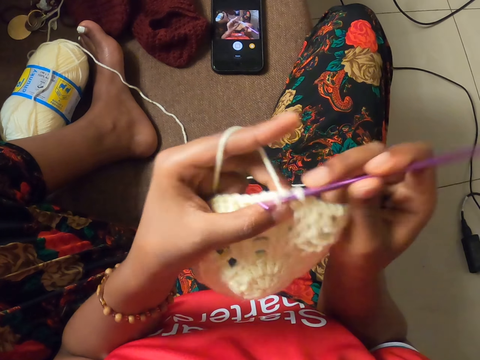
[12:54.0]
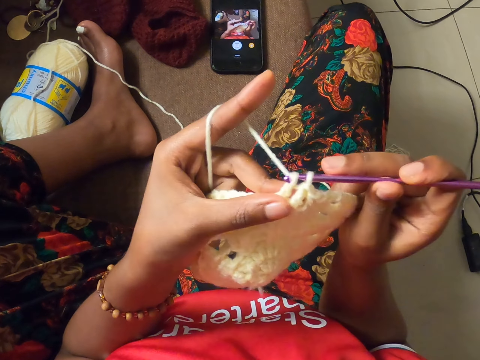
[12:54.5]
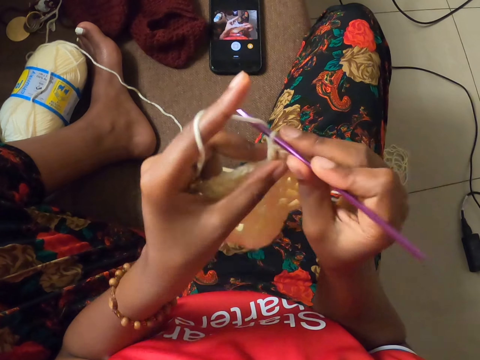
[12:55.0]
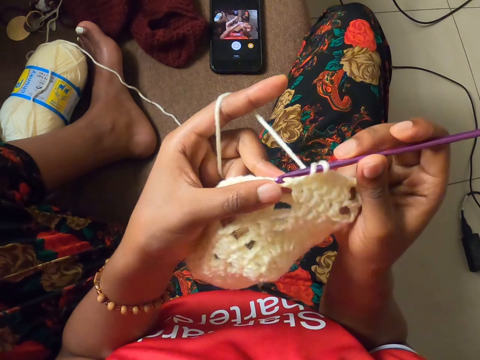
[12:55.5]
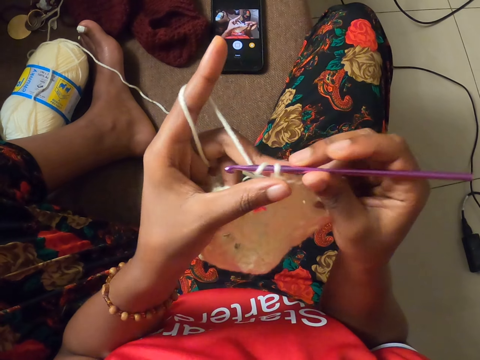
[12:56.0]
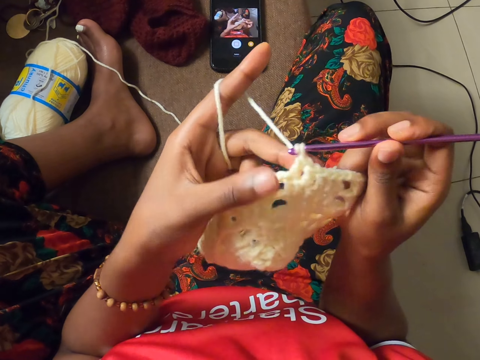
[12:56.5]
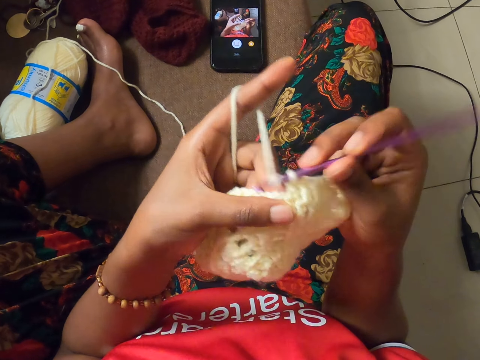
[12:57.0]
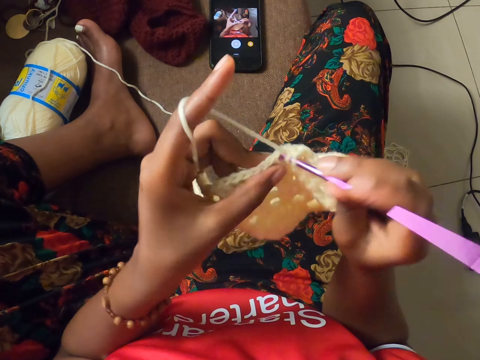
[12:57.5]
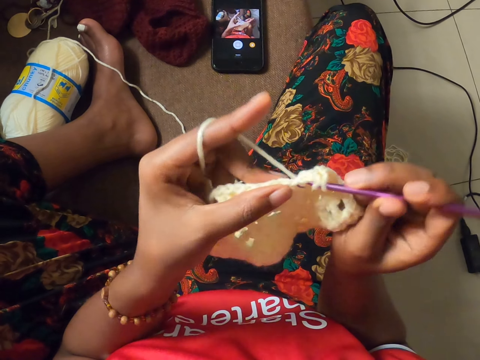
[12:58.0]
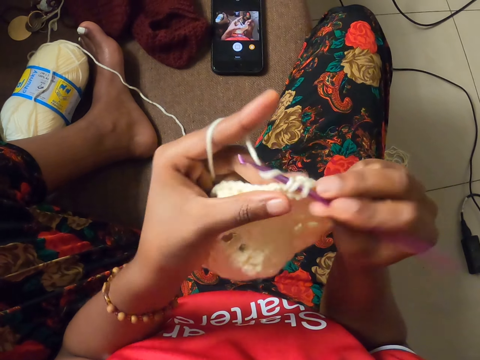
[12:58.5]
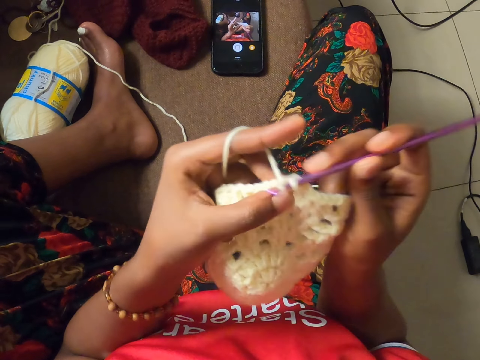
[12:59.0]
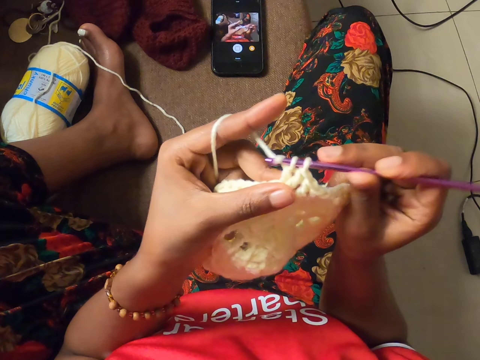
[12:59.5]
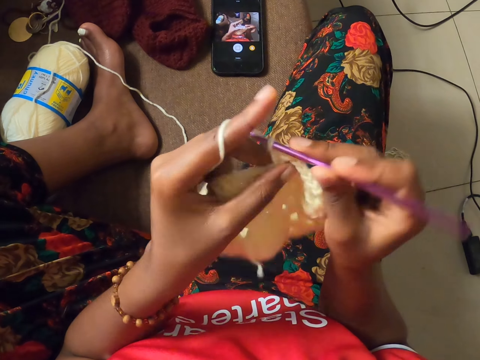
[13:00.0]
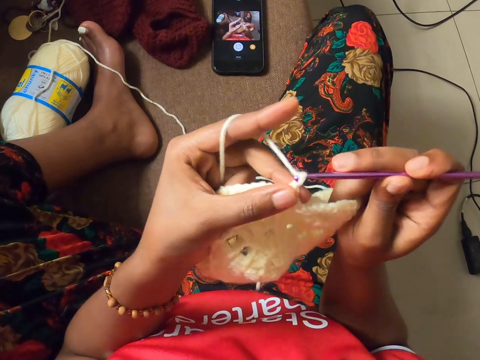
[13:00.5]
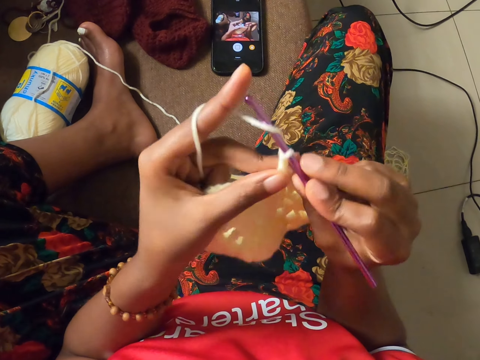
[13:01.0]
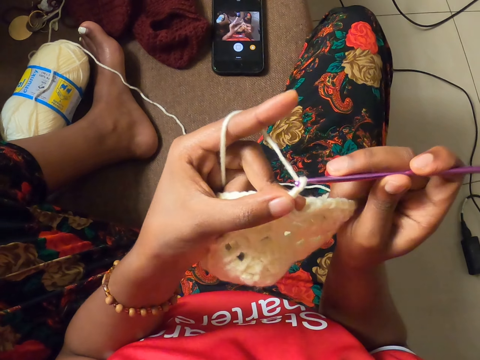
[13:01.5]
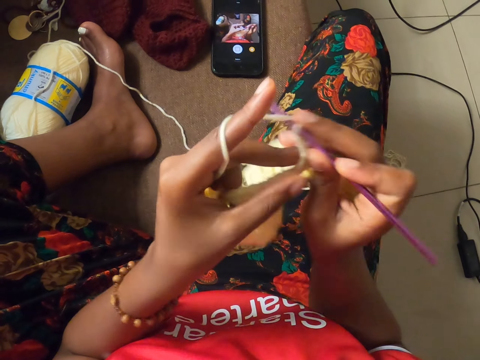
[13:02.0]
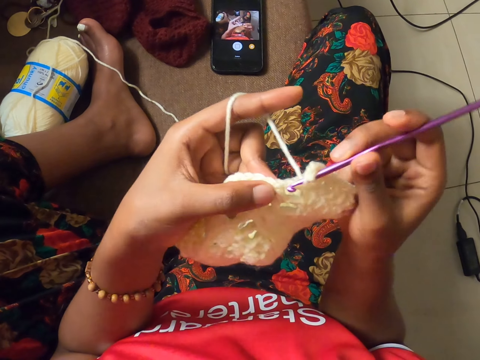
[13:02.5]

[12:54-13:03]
The camera wearer adjusts a piece of cloth. They knit with yarn and a needle.

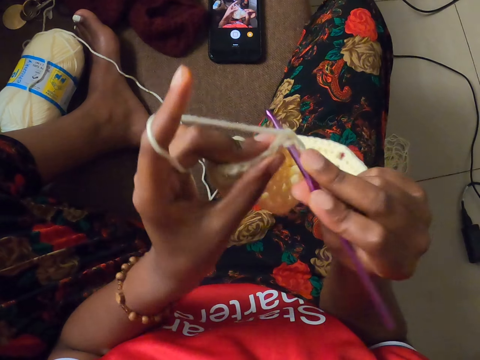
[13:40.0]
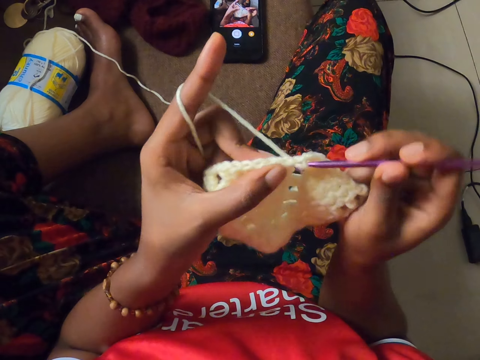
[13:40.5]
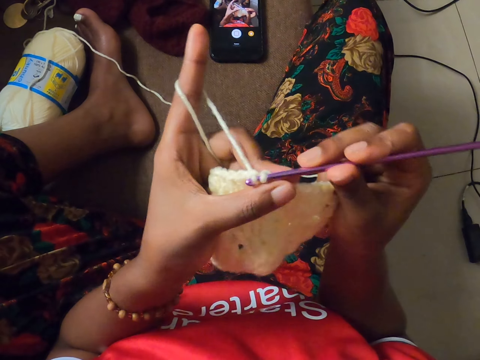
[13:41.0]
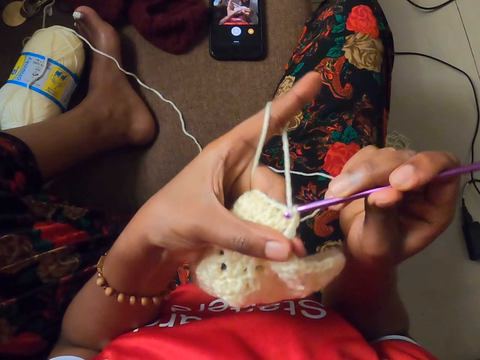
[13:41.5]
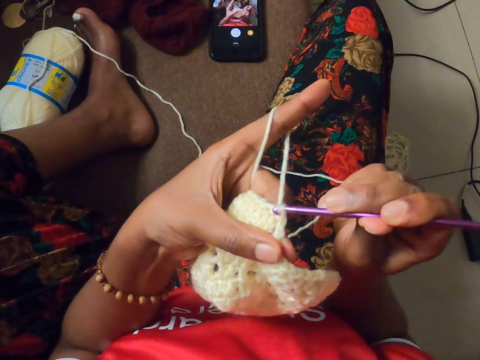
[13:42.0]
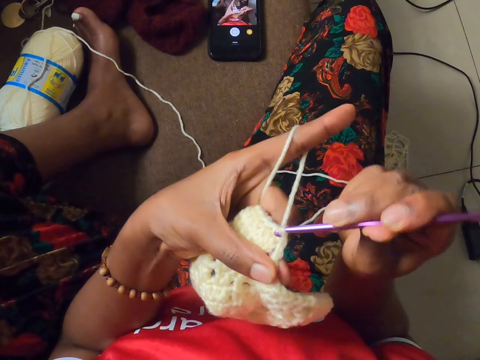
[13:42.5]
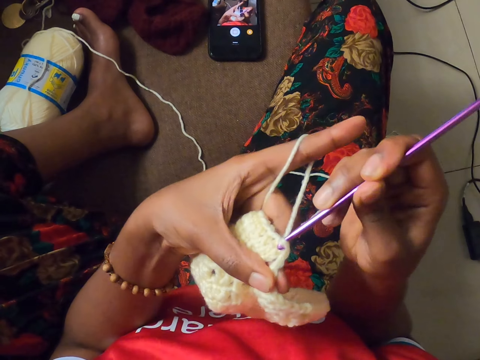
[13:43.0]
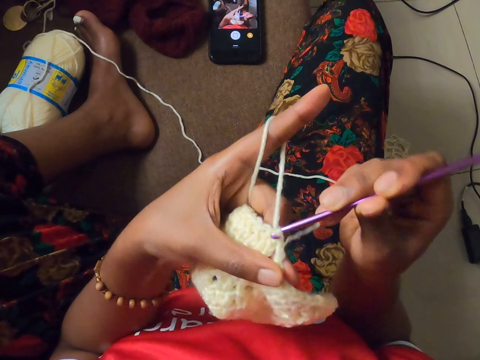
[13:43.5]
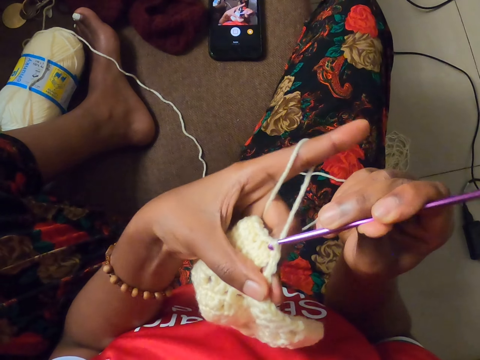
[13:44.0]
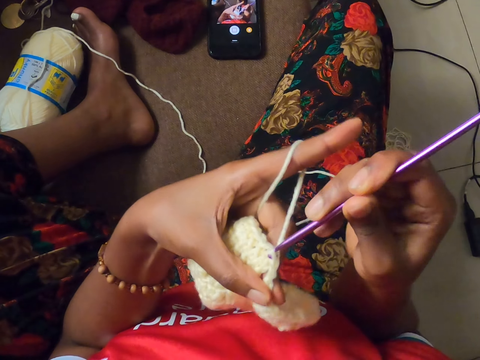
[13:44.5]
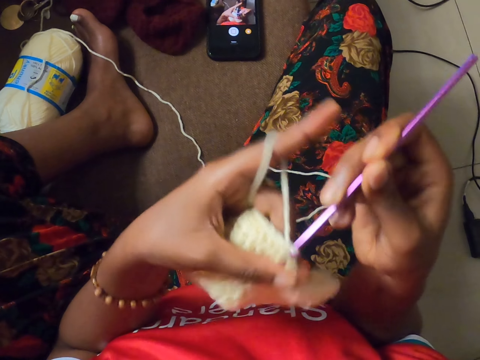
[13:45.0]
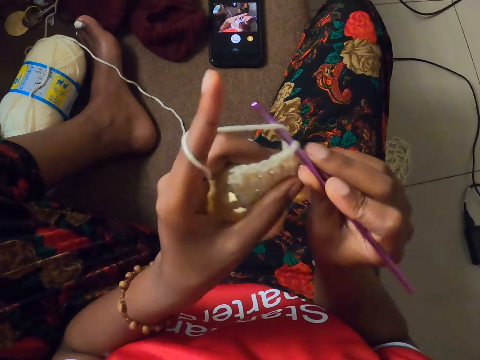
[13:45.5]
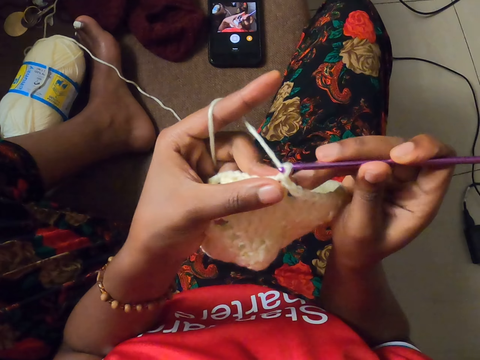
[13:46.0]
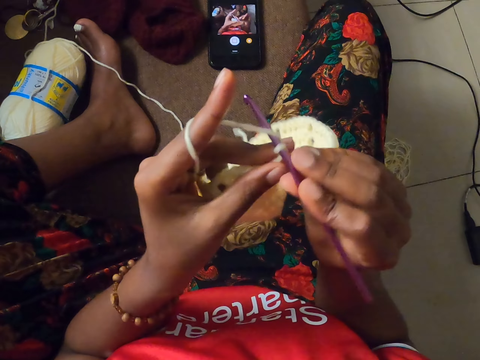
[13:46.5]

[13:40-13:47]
The camera wearer adjusts a piece of cloth.

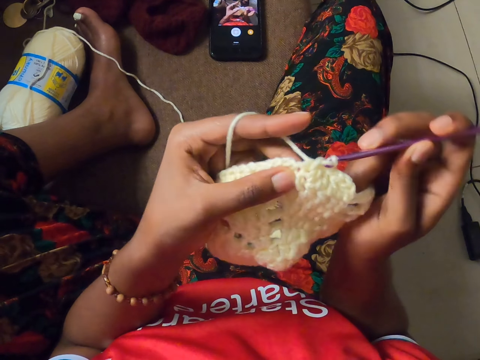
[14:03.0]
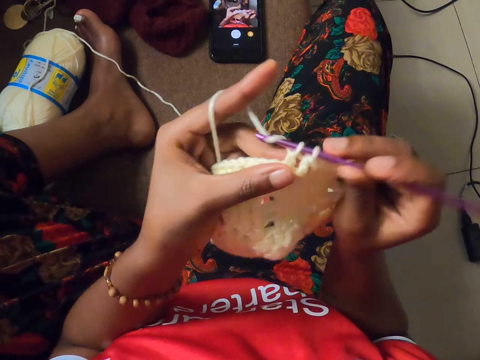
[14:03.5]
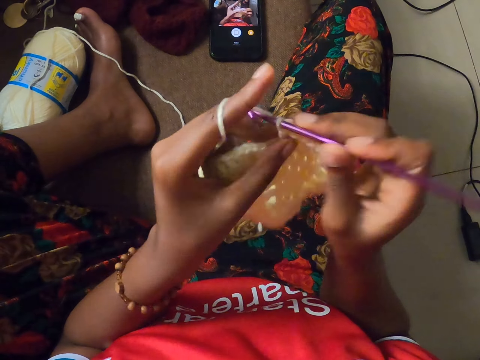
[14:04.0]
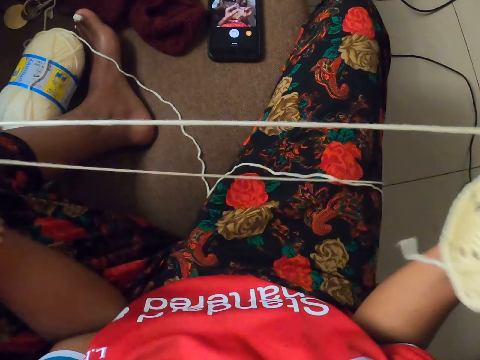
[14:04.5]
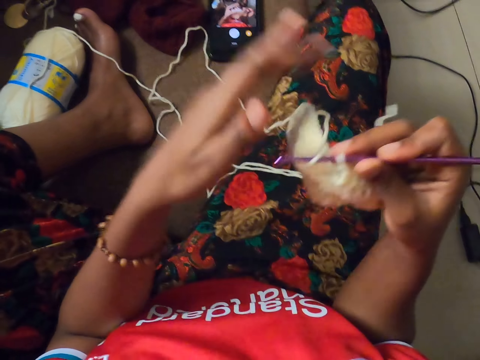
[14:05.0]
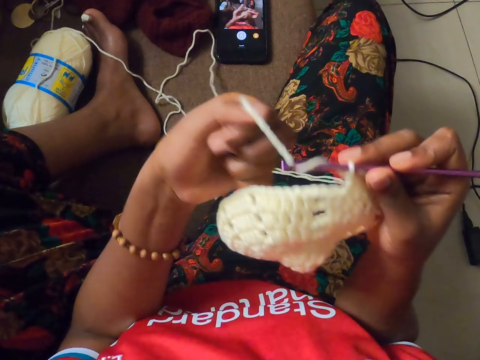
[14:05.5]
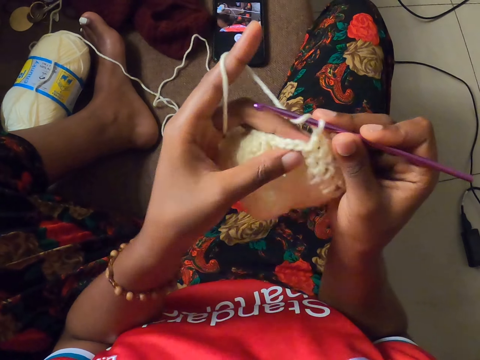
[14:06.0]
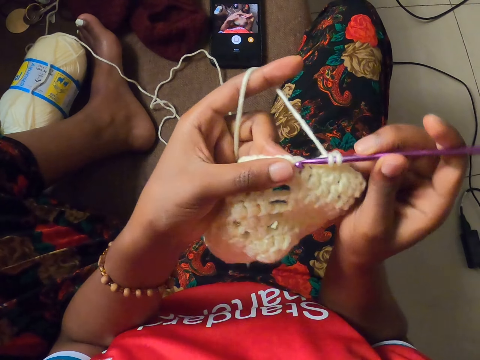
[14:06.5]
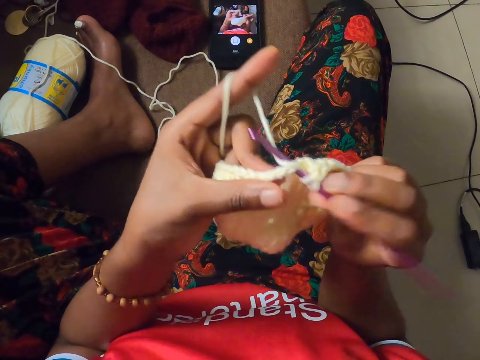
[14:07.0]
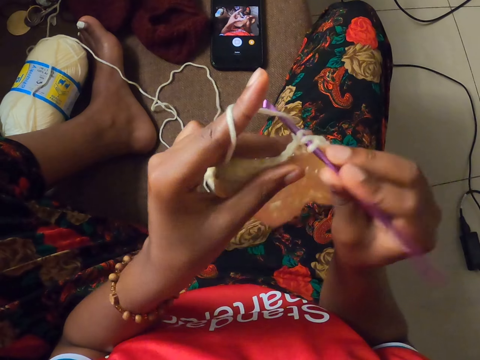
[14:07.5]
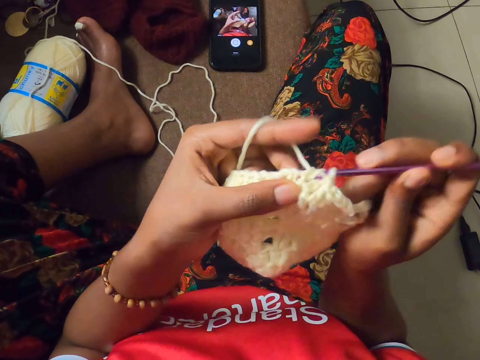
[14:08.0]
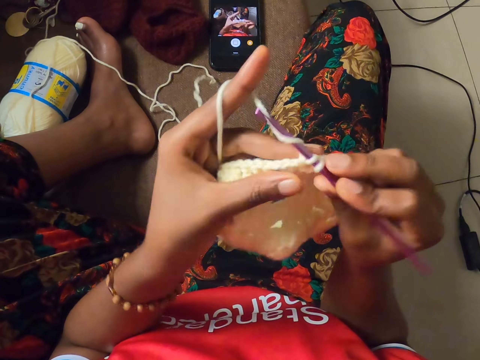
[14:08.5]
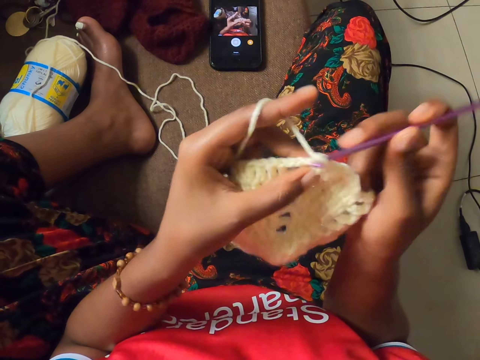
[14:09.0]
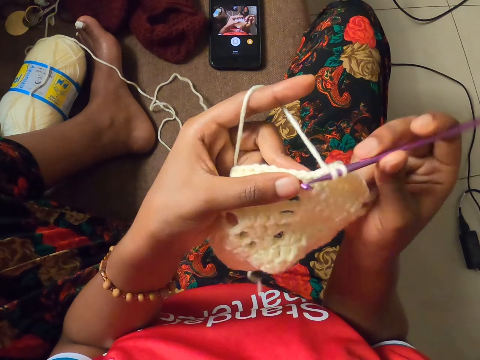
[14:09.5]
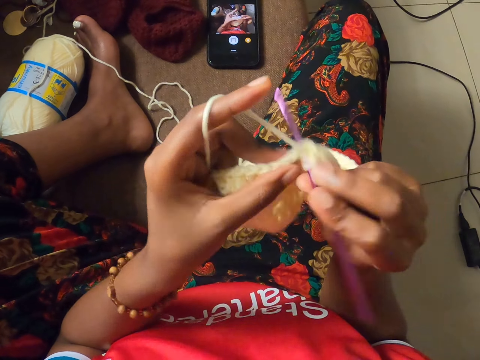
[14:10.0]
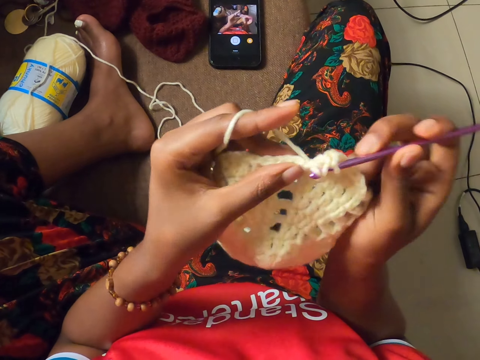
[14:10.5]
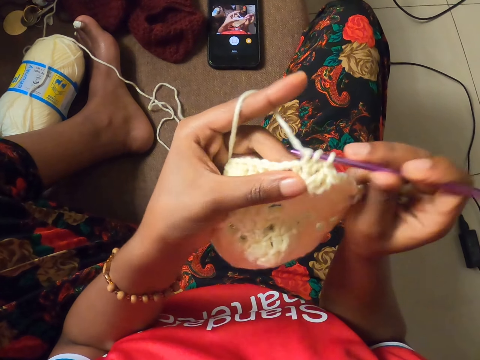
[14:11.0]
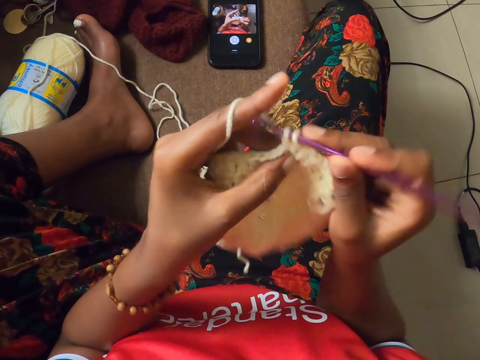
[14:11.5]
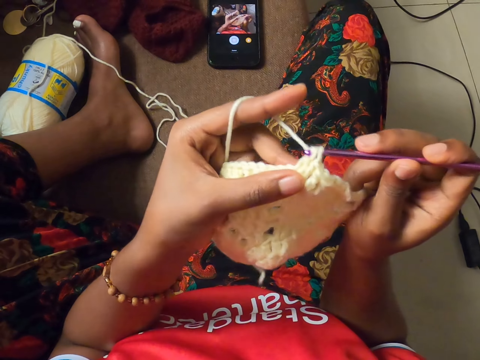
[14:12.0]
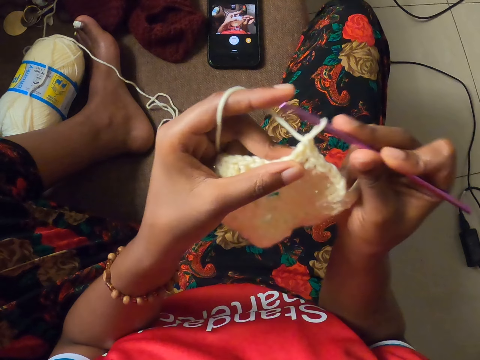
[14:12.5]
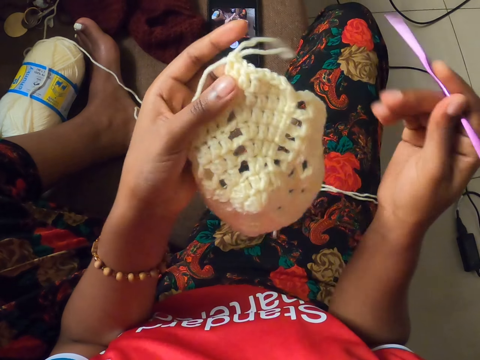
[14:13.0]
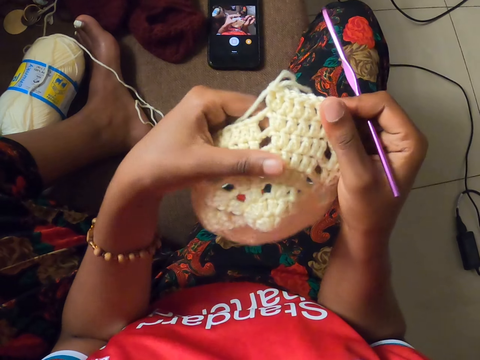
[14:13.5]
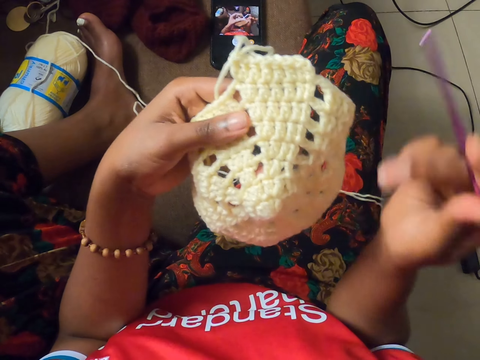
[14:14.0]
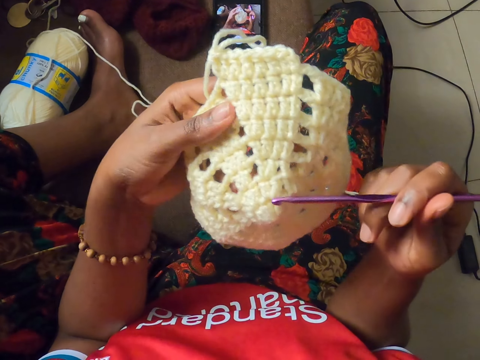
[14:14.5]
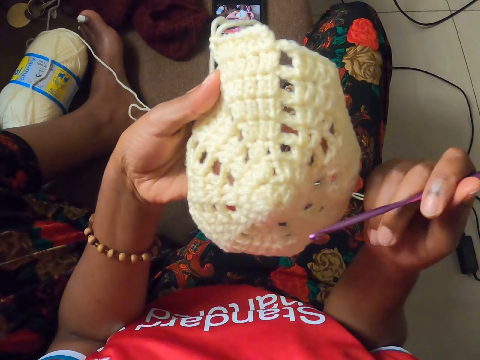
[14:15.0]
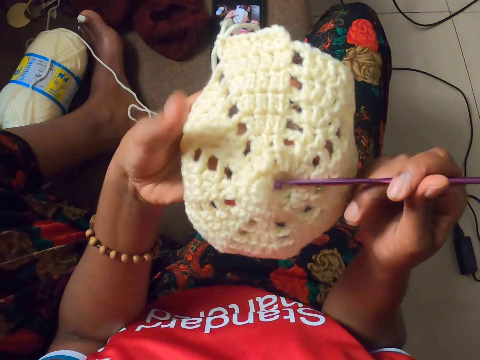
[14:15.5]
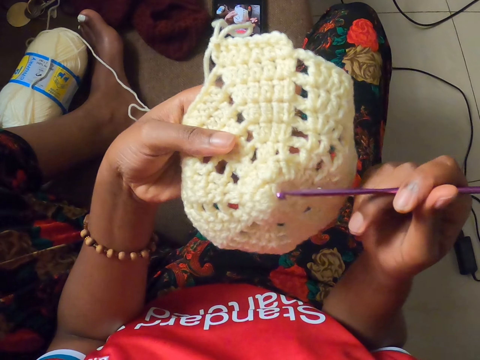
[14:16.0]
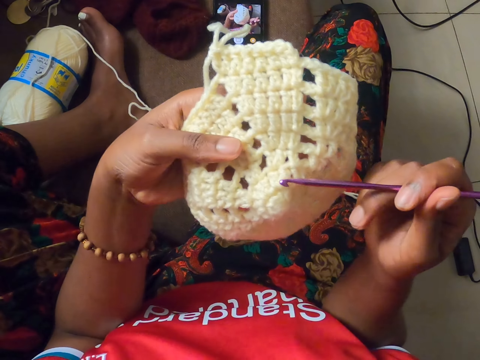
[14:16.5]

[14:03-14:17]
The camera wearer passes the craft to her right hand. She extends the yarn of wool with her hands. She stops crocheting and pulls the thread. She holds the craft with her right hand. She crochets the craft with a crochet hook in her right hand. She adjusts the yarn of wool with her left hand. She removes the crochet hook from the craft with her right hand. She counts the holes in the craft with the crochet hook in her right hand.
